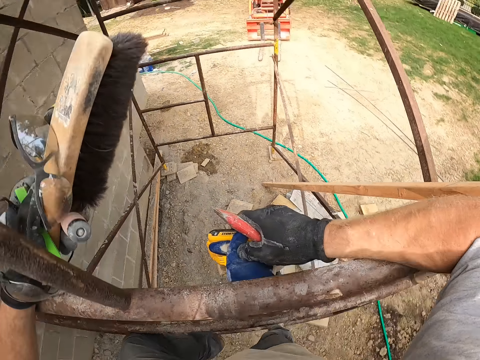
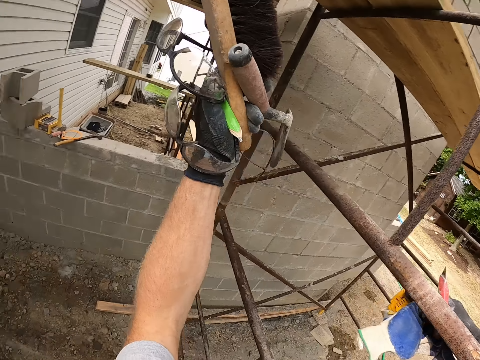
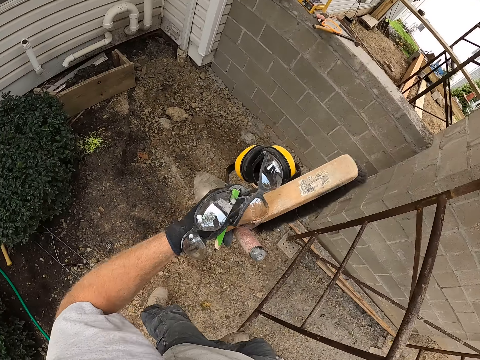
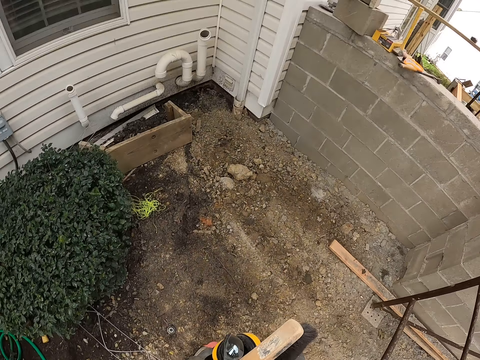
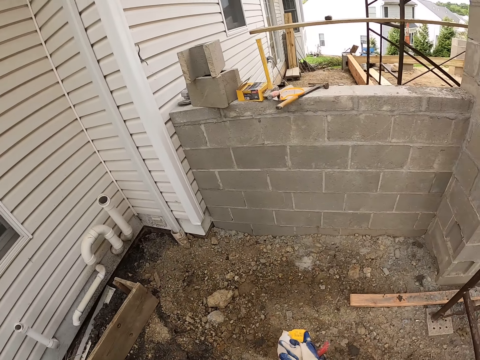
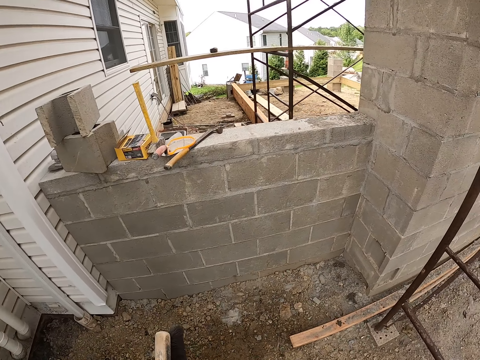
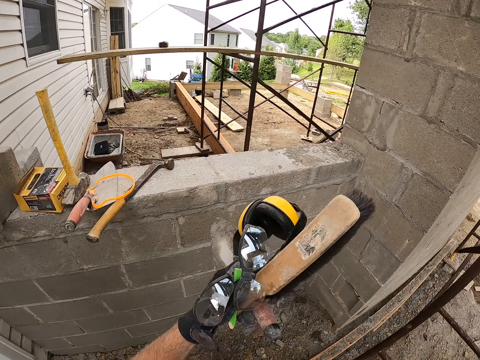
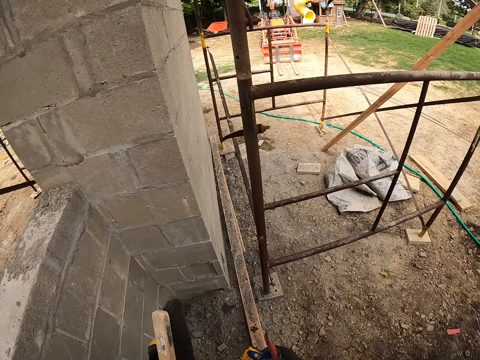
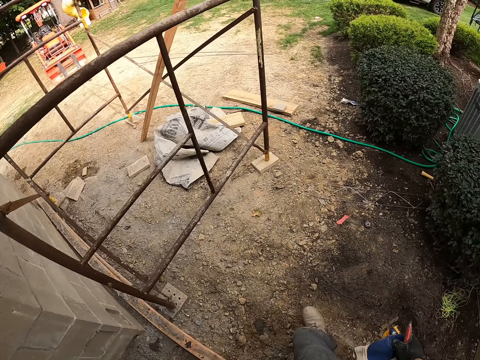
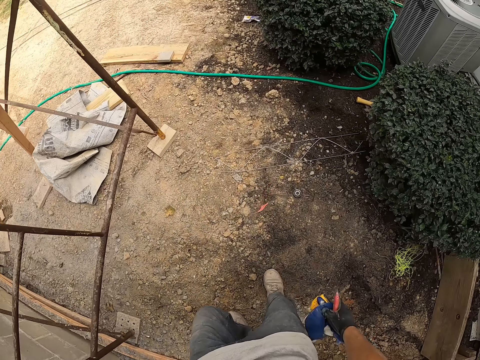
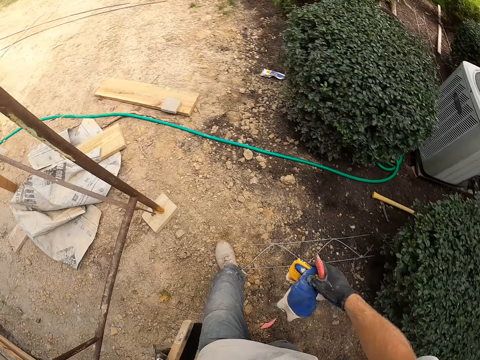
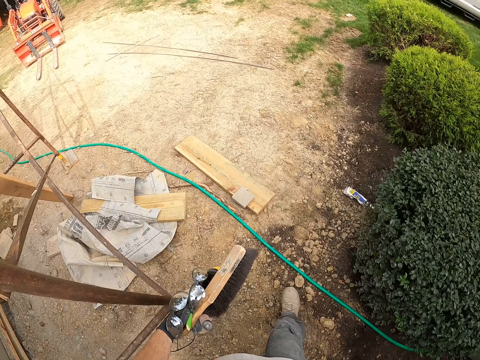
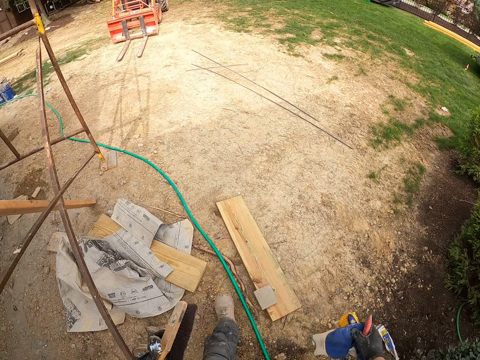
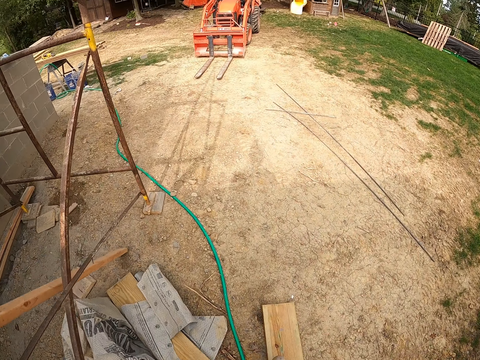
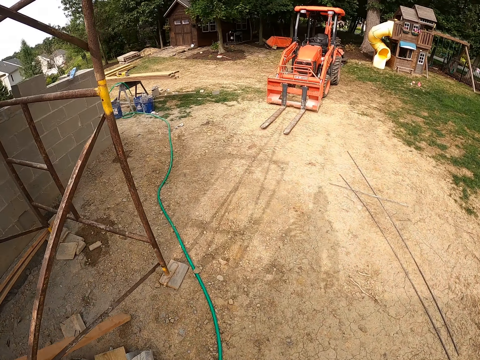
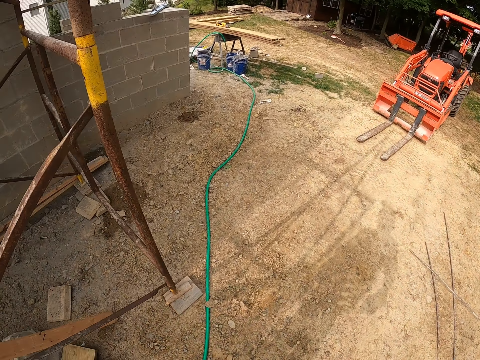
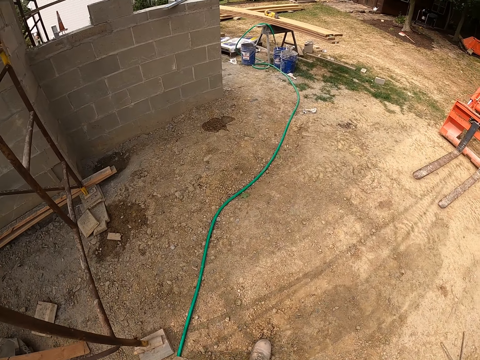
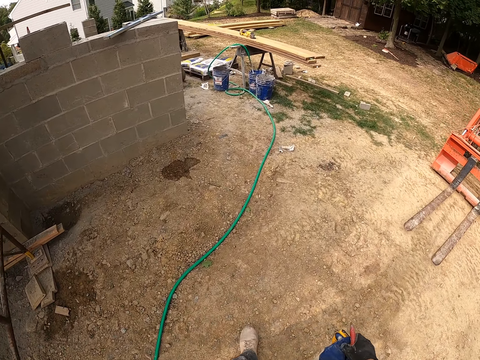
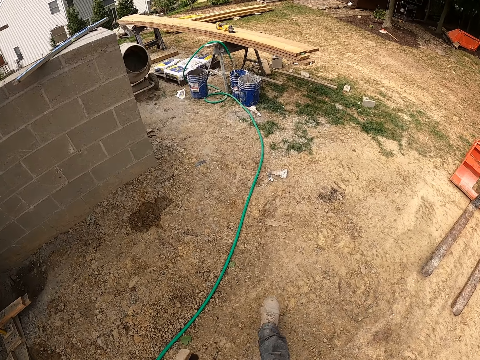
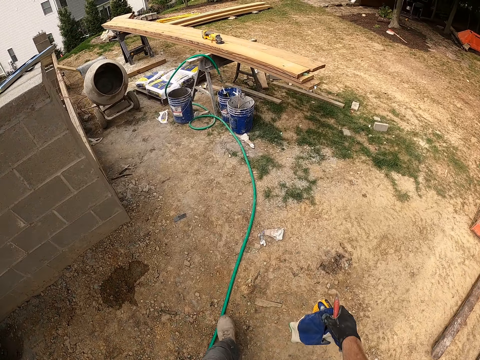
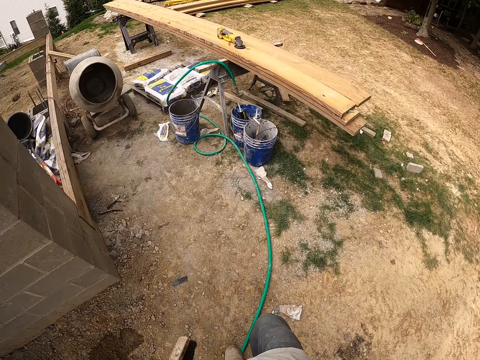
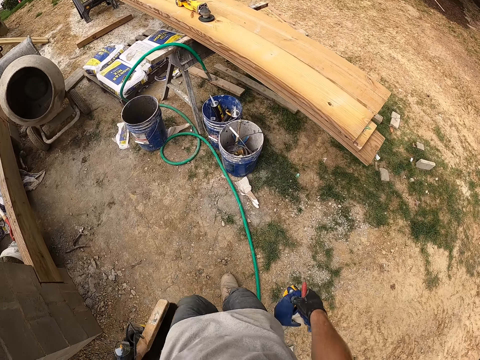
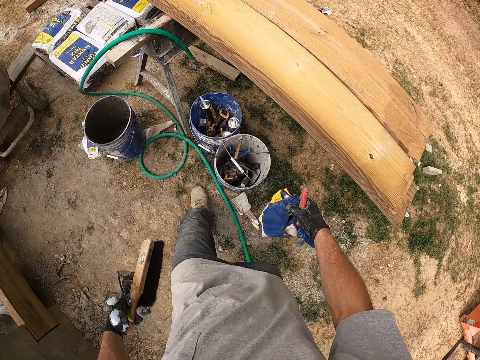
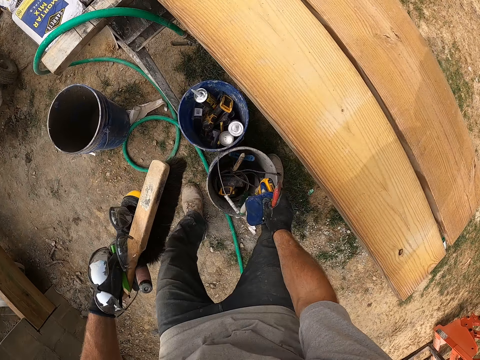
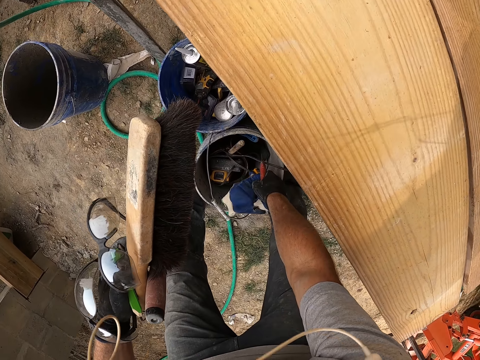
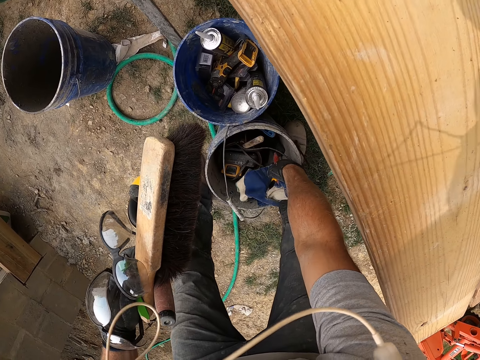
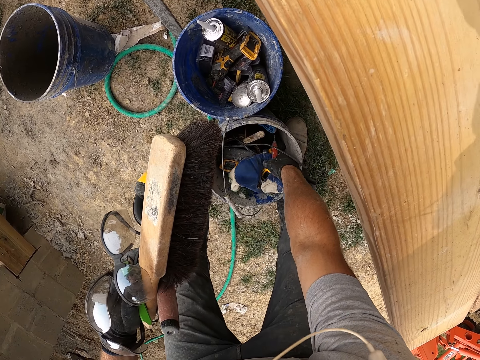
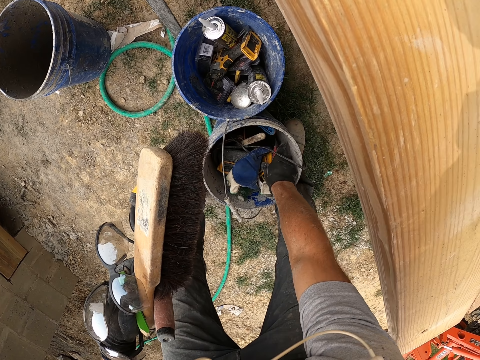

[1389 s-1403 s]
The camera wearer was at the construction site. He puts the gloves, the hat and the utility knife in his left hand in a bucket.

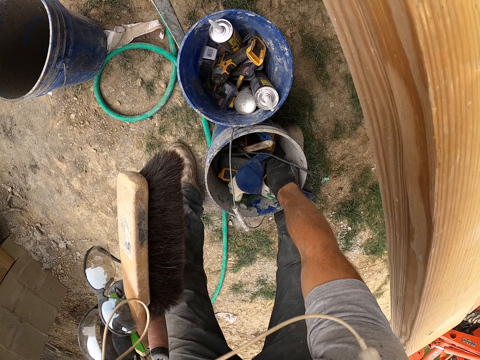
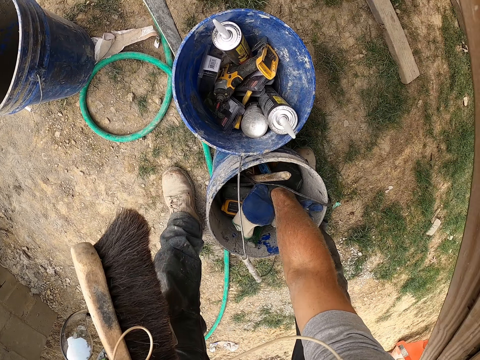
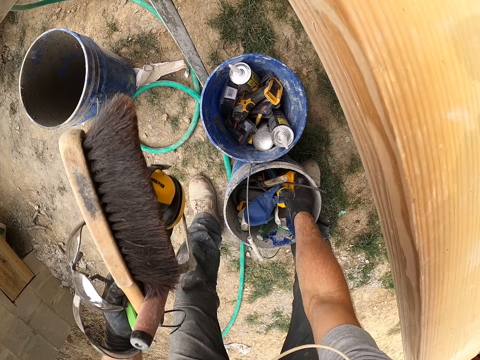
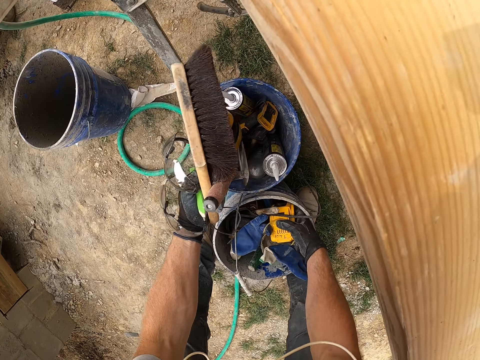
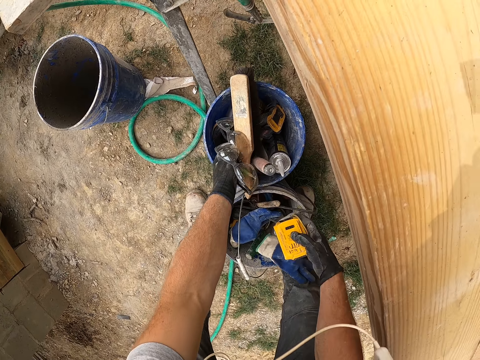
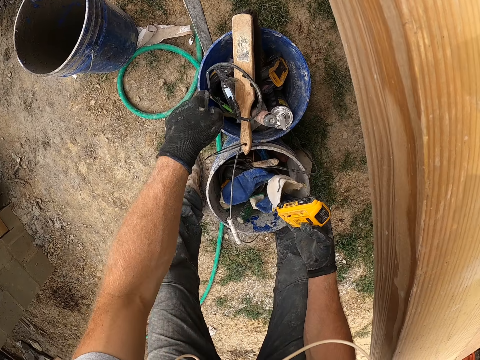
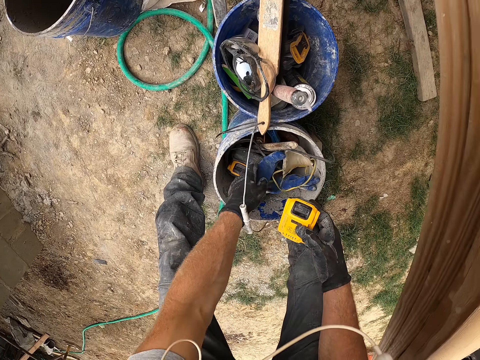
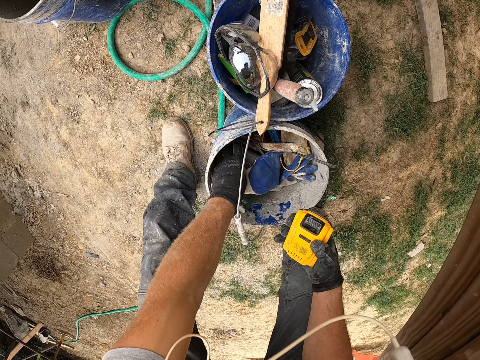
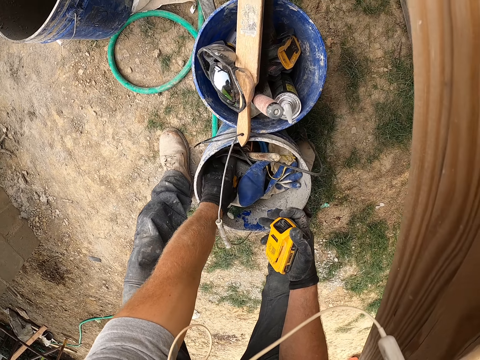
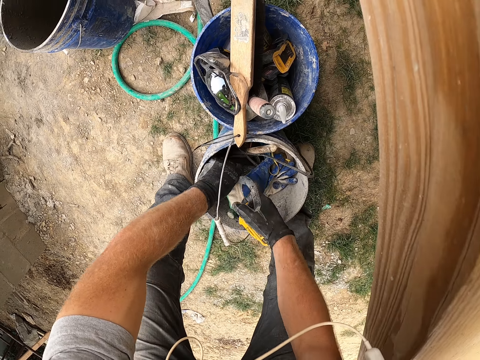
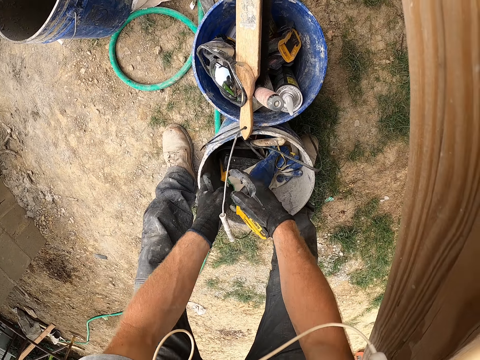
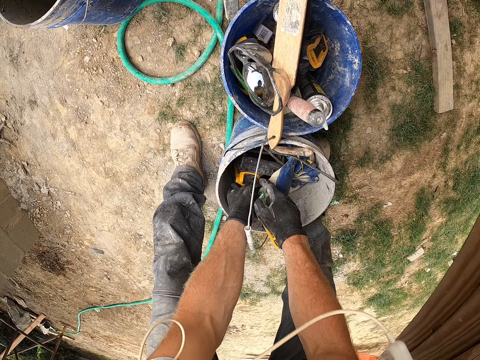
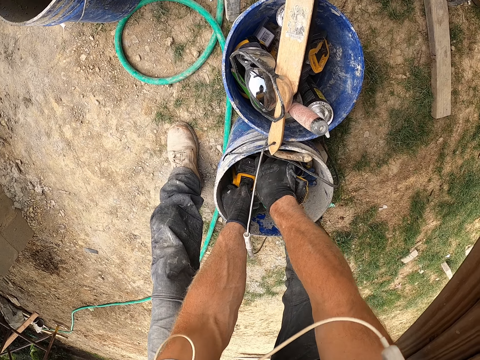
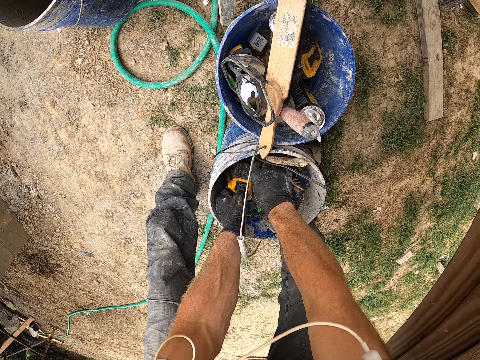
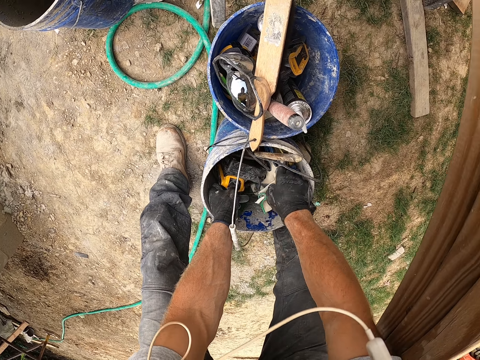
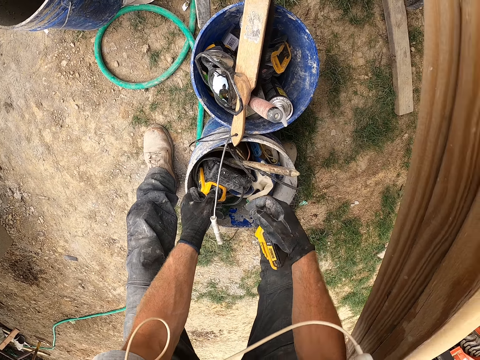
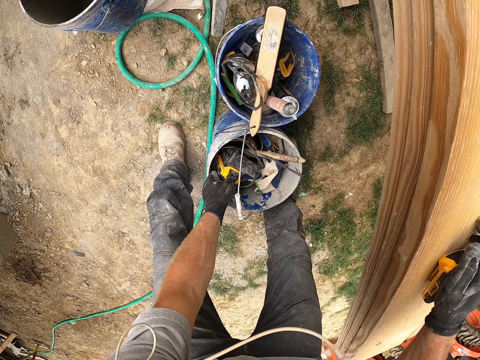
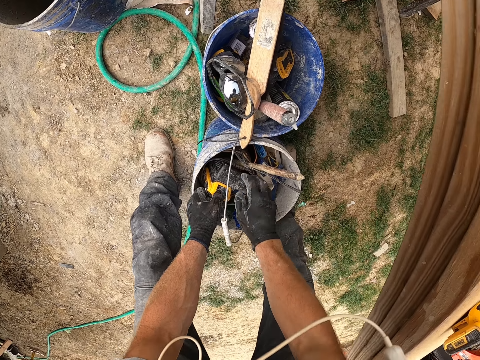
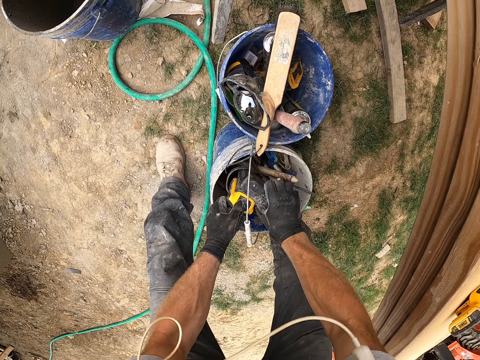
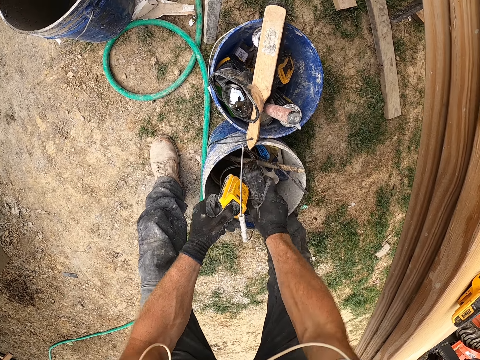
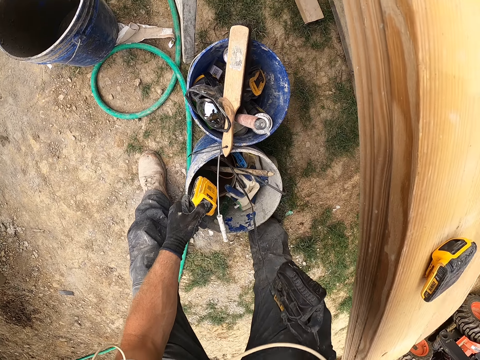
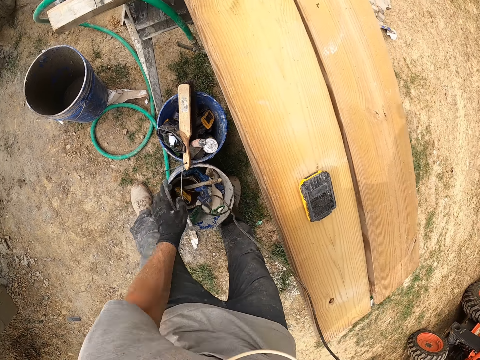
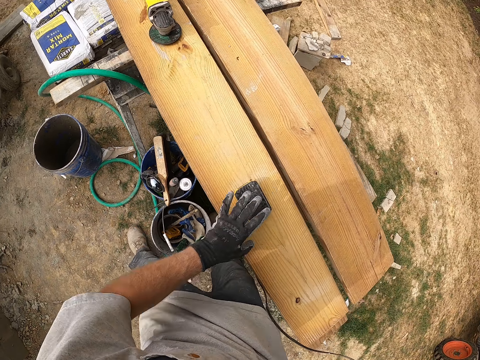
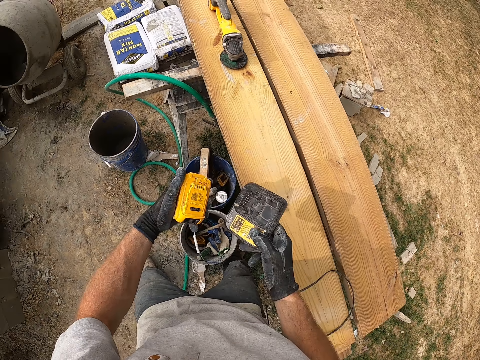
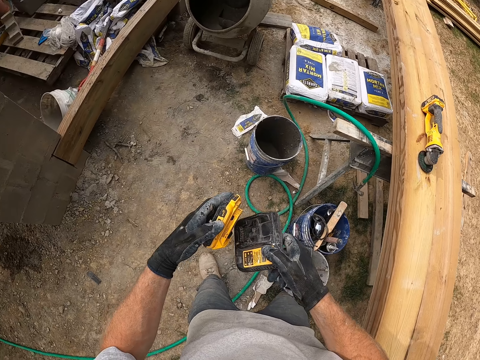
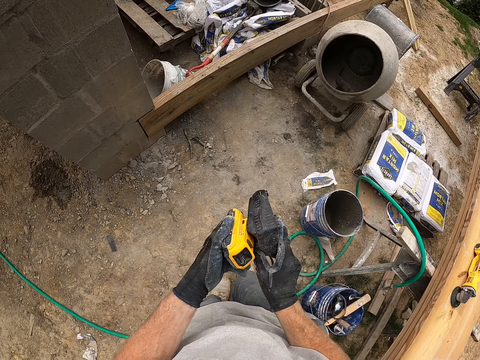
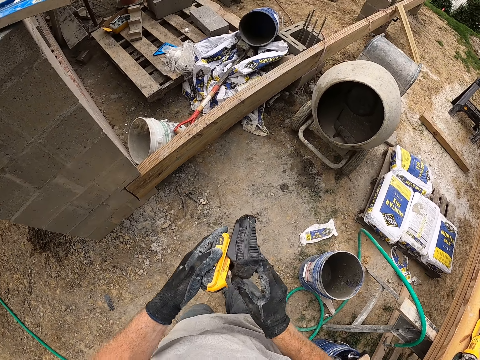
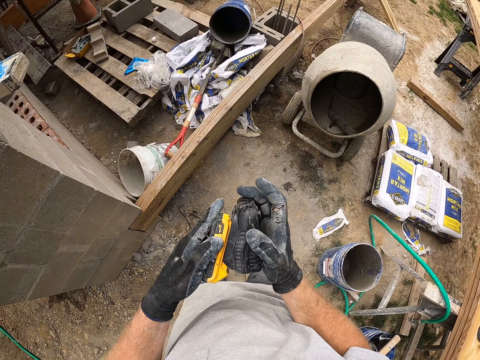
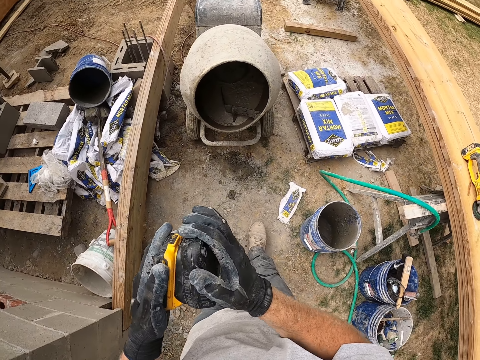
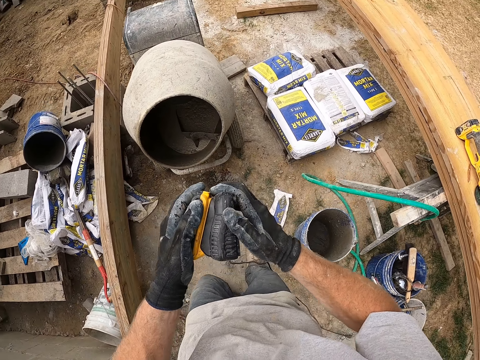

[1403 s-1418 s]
The camera wearer picks the dewalt battery. He puts the trowel, the safety glasses and the brush in his right hand in a bucket. He takes an adapter. He picks the dewalt battery with a charger. He places the dewalt battery on the woods. He drops the adapter on a plank. He removes the charger in the dewalt battery. He takes two connected adapters. He unplugs the adapter. He drops the dewalt battery in the bucket. He pulls the dewalt battery charger. He picks the dewalt battery. He takes the adapter on the plank. He walks at the construction site. He puts the dewalt battery in the charger. He connects the two adapters.
